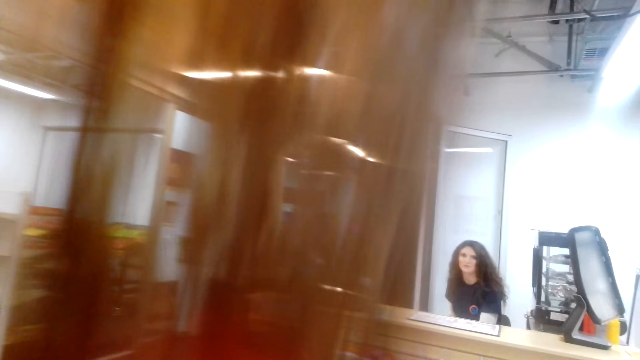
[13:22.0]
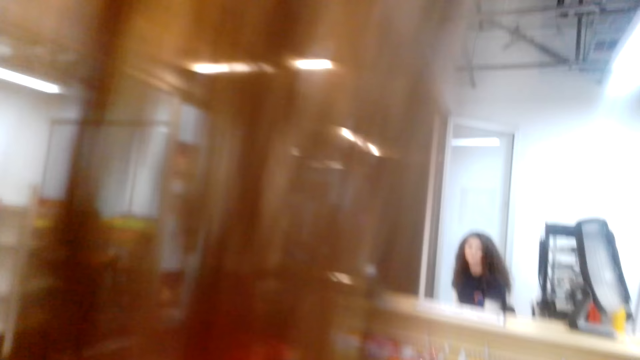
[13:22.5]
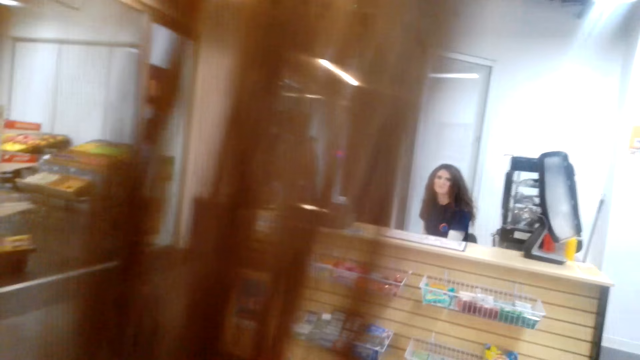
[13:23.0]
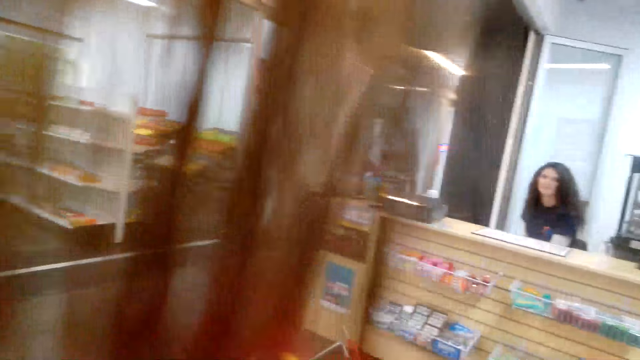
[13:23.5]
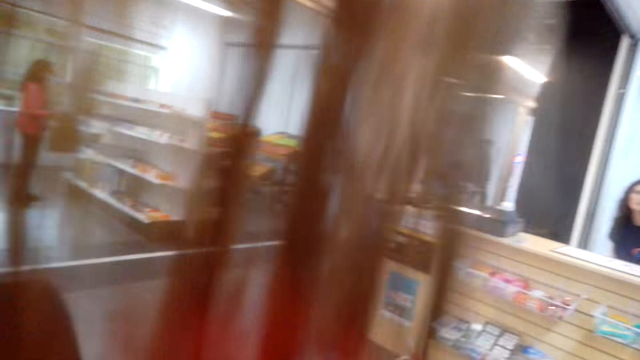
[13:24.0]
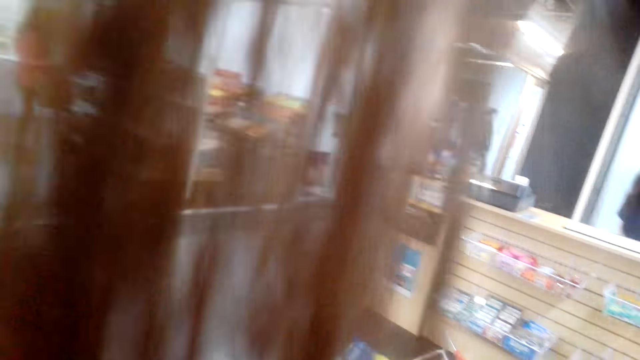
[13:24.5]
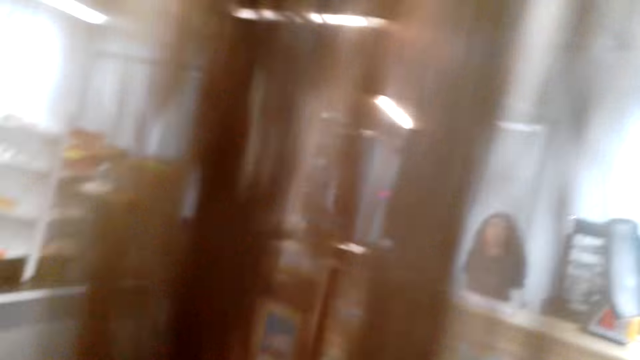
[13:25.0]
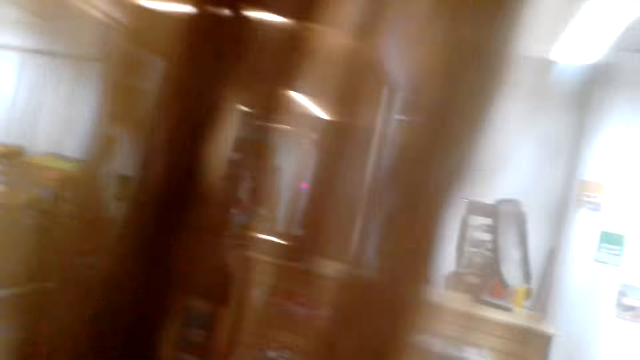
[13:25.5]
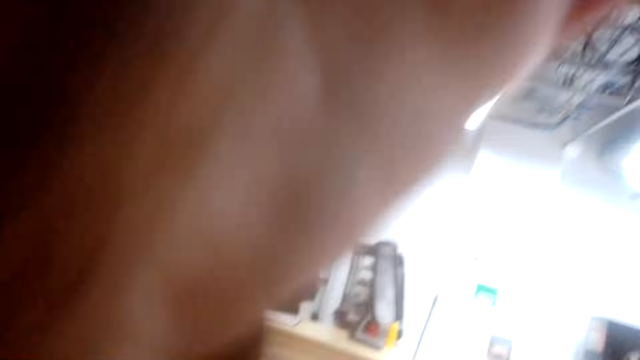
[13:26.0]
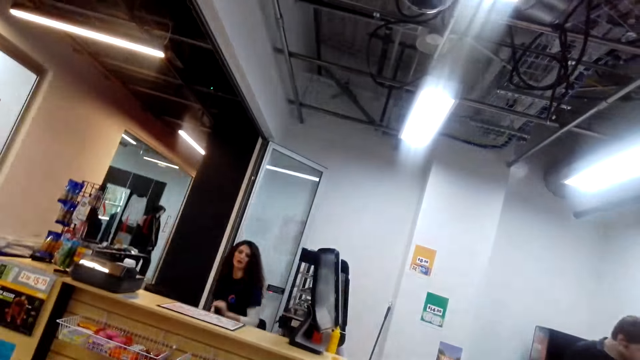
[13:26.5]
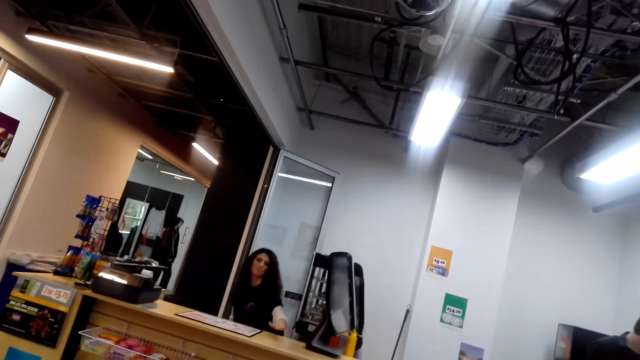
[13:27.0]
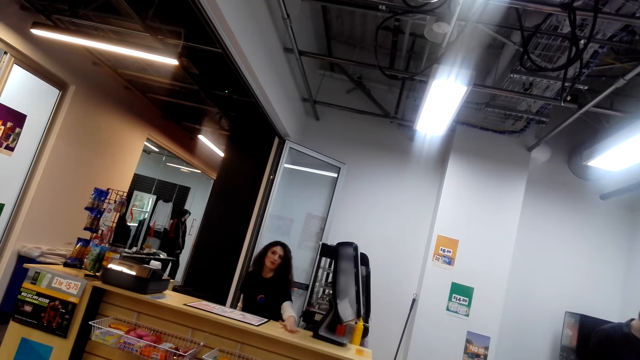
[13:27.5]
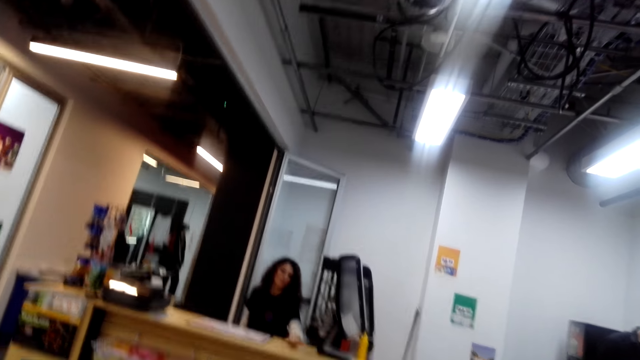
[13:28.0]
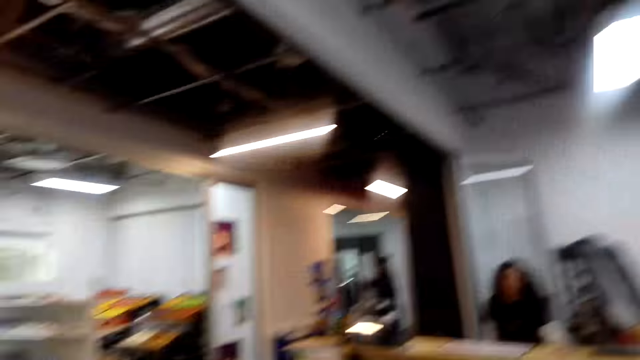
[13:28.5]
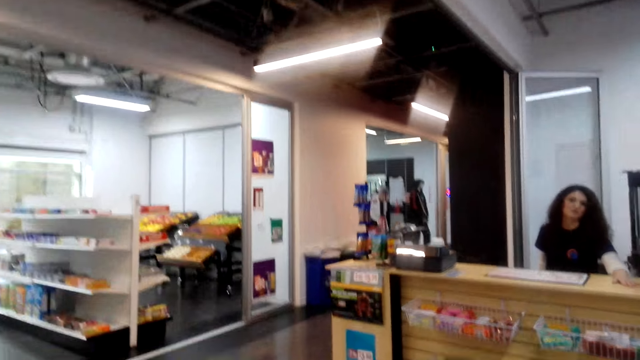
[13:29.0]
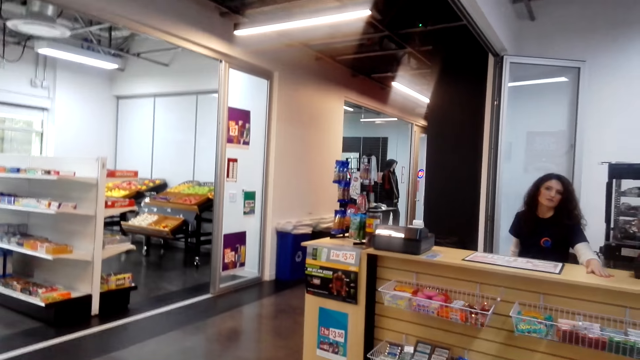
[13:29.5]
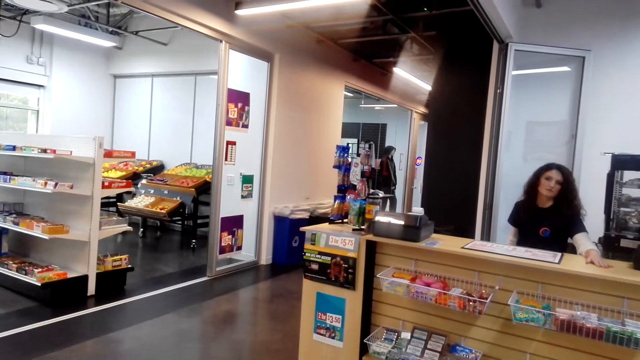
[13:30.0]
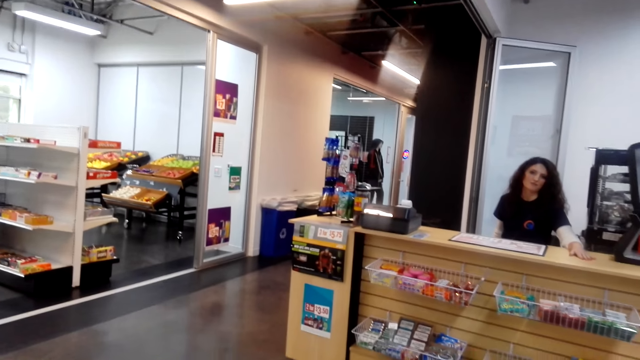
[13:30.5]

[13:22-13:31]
A lady talks to the camera wearer. The lady taps the table.

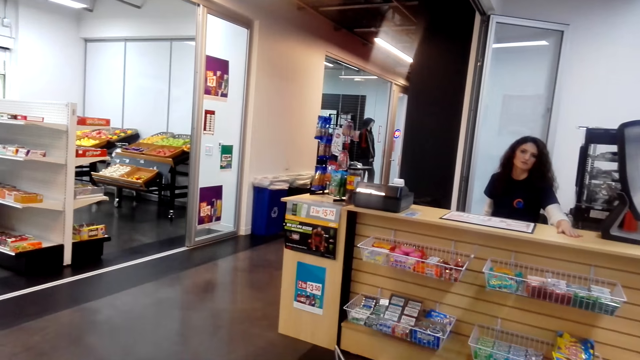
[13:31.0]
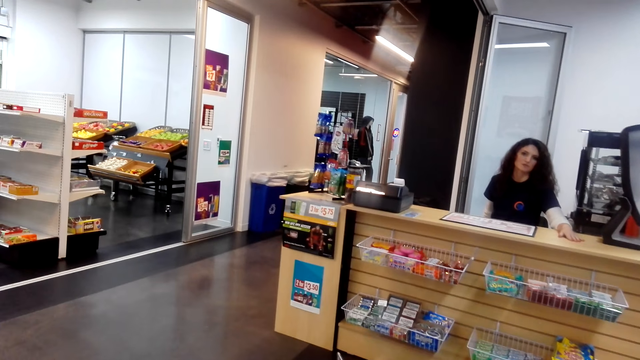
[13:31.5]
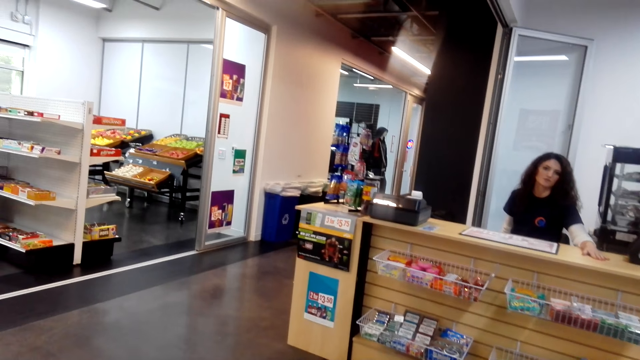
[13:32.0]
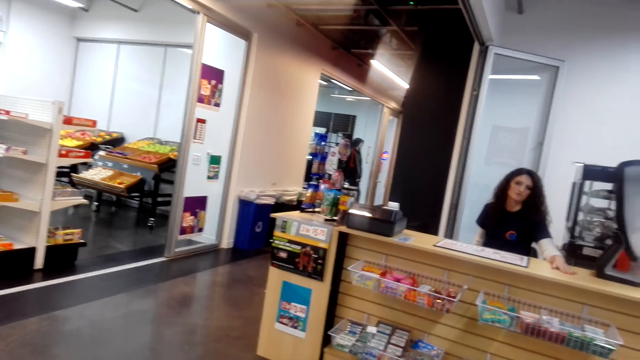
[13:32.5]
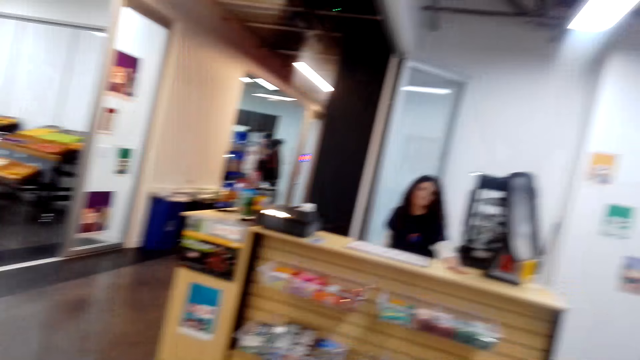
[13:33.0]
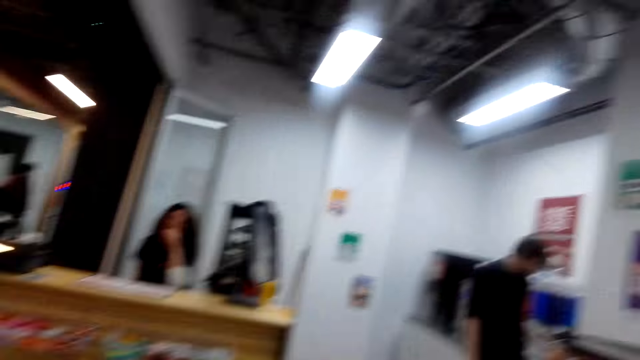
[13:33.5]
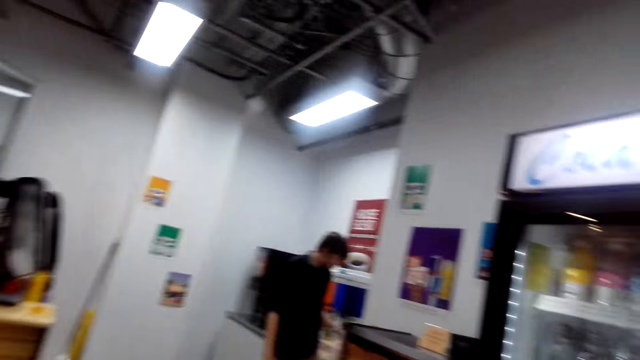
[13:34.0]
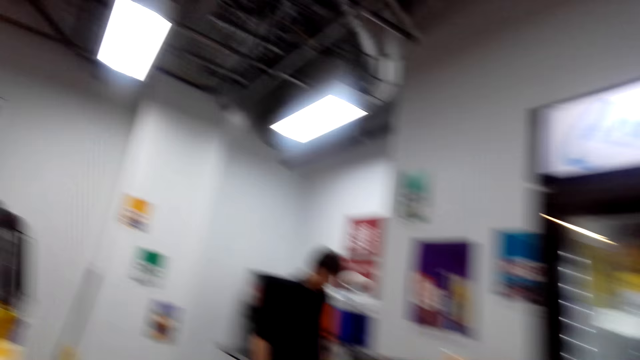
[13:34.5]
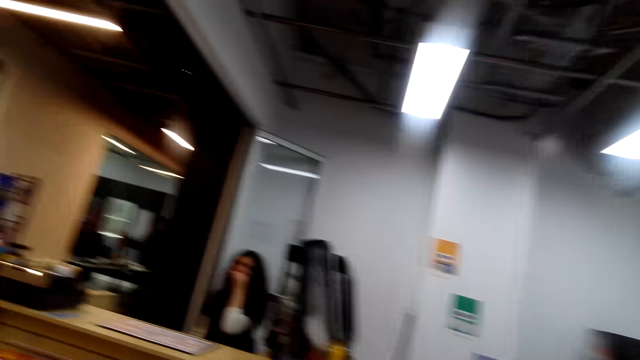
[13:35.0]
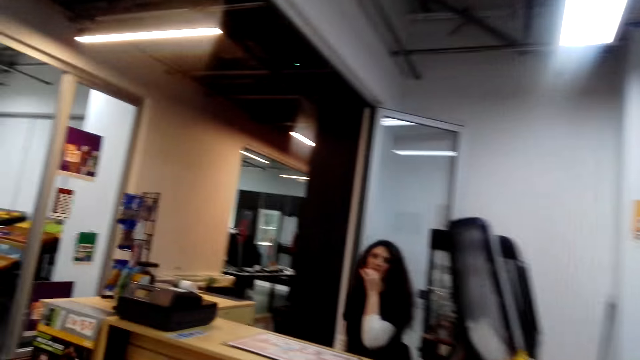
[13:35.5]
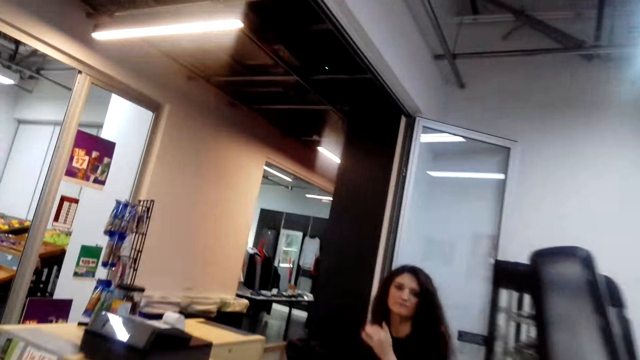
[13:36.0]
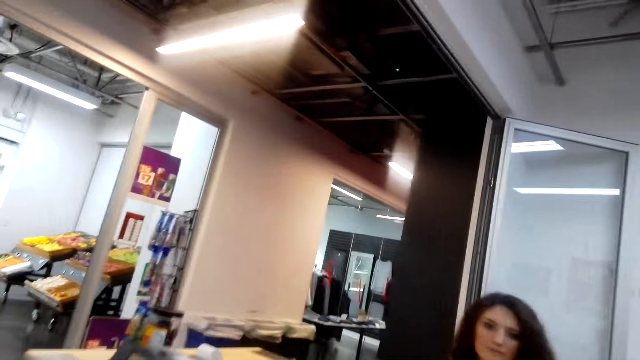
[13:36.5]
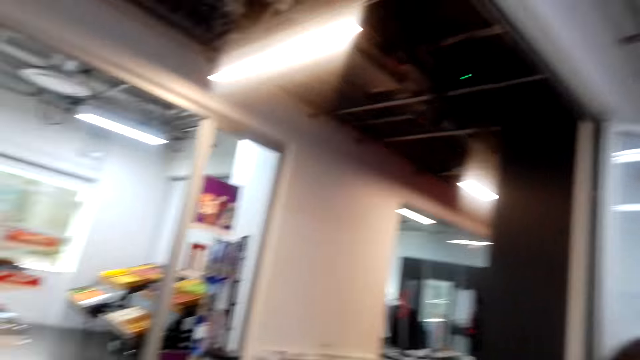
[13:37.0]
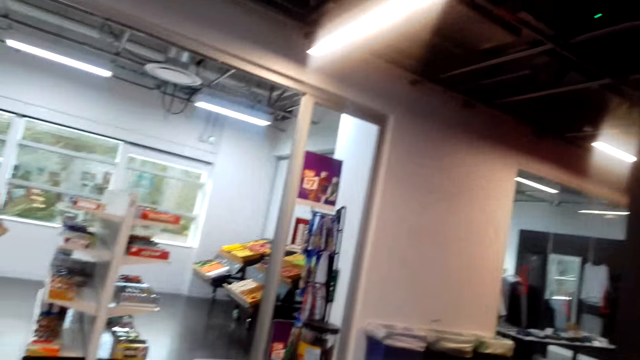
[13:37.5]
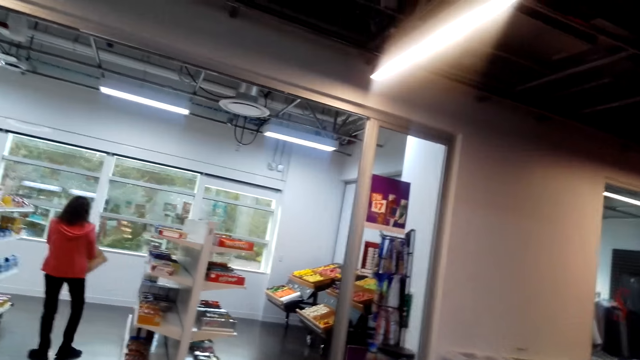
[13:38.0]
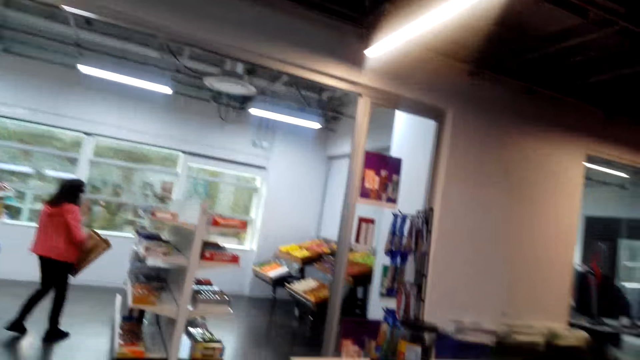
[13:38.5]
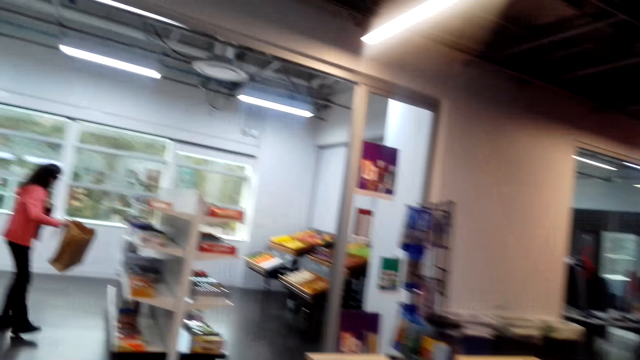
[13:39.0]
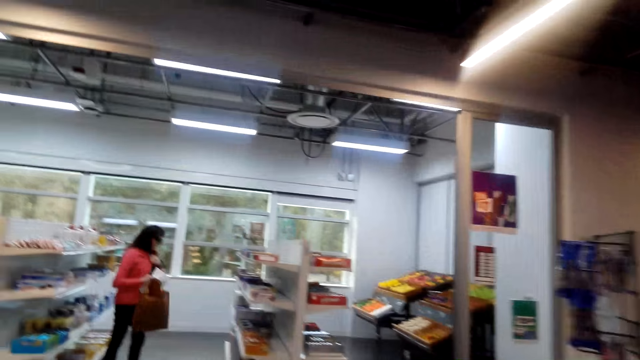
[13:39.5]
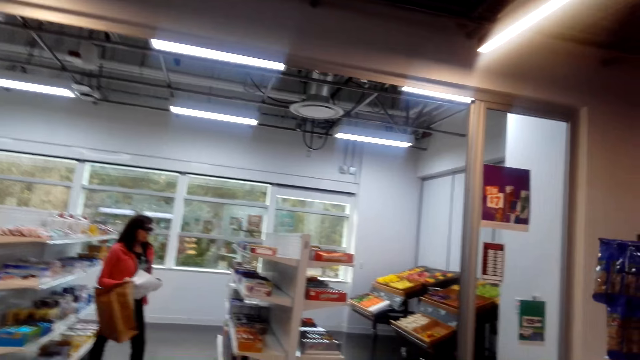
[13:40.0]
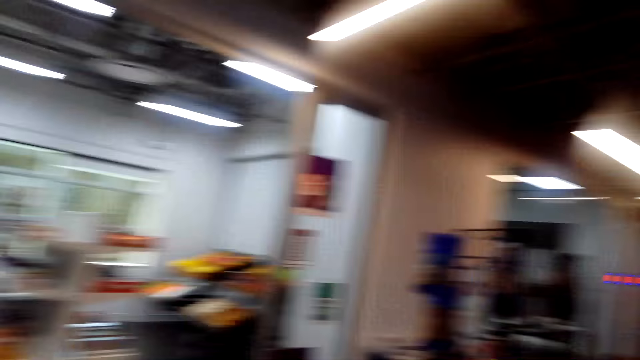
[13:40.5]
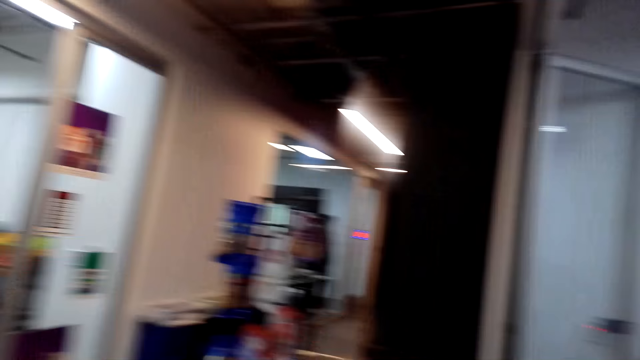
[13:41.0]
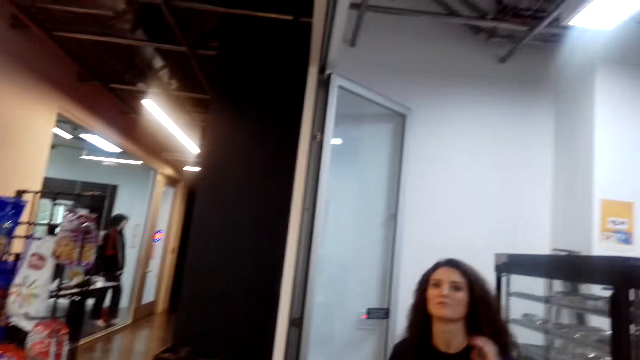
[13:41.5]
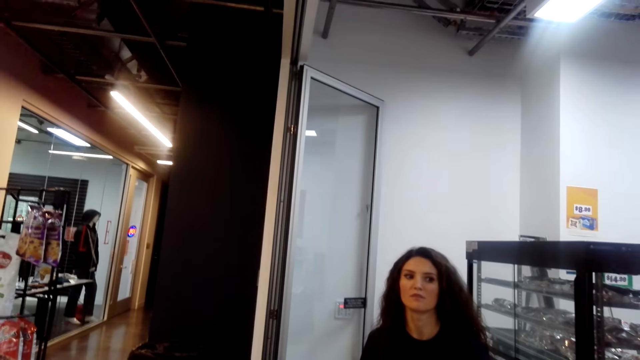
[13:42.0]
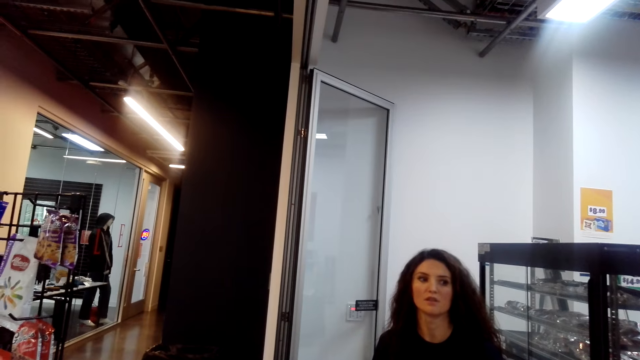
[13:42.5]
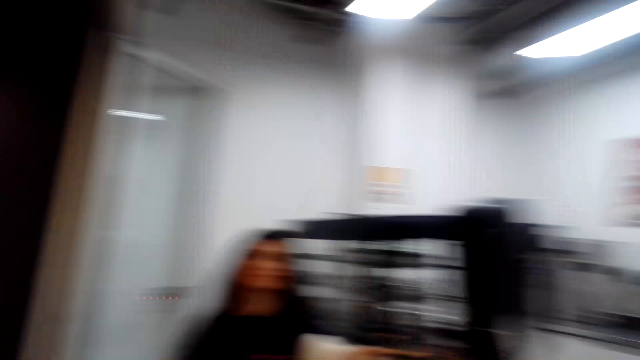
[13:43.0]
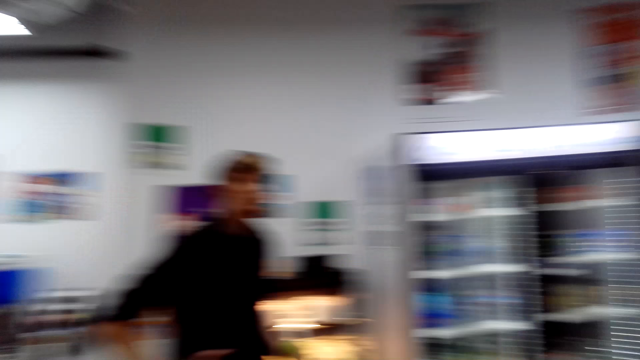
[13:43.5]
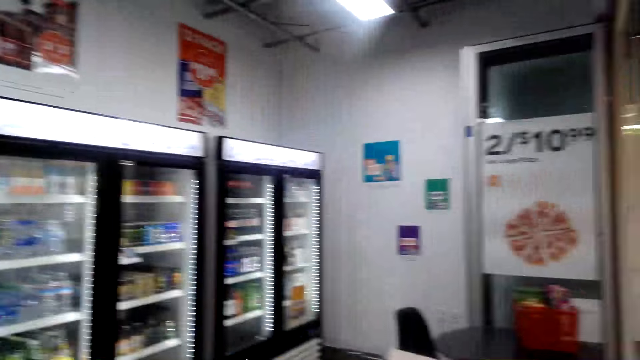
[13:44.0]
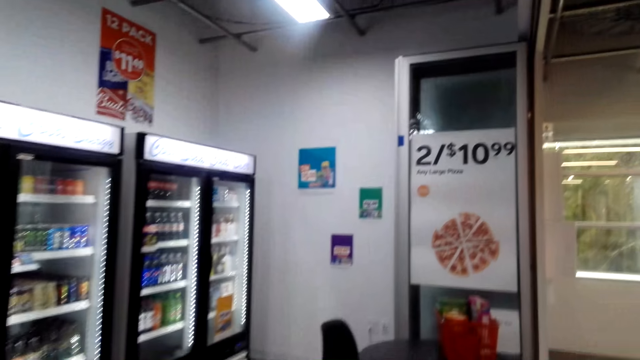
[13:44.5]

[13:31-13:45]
The camera wearer looks around the shop. They walk on the floor and talk. A person talks. The camera wearer looks around the shop.
